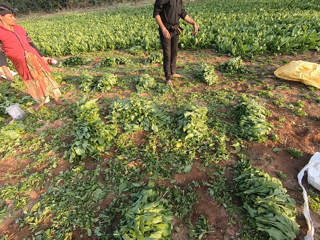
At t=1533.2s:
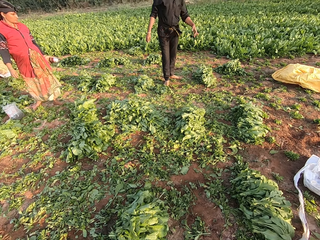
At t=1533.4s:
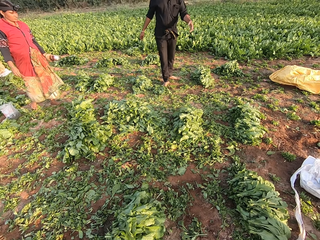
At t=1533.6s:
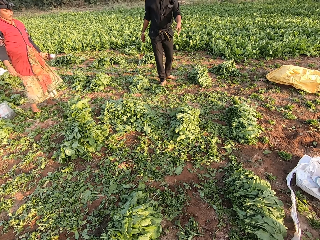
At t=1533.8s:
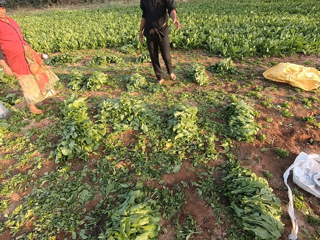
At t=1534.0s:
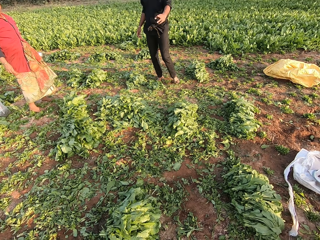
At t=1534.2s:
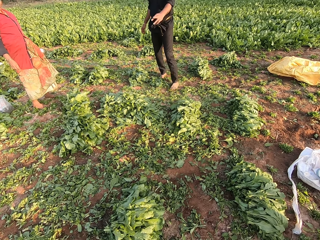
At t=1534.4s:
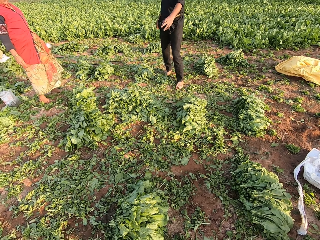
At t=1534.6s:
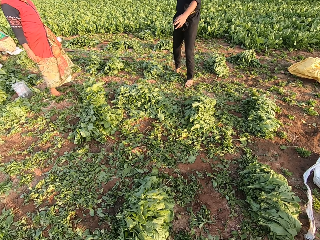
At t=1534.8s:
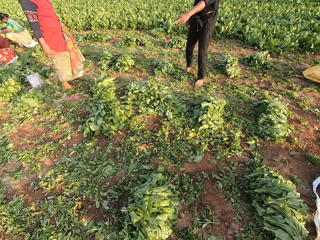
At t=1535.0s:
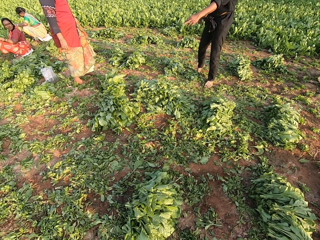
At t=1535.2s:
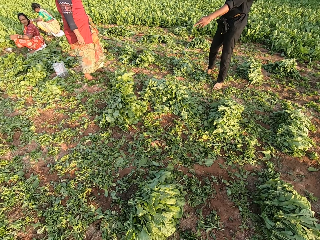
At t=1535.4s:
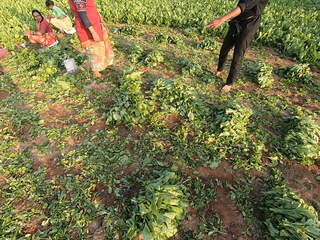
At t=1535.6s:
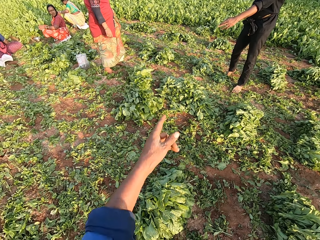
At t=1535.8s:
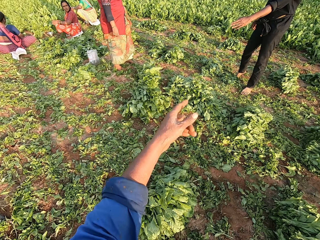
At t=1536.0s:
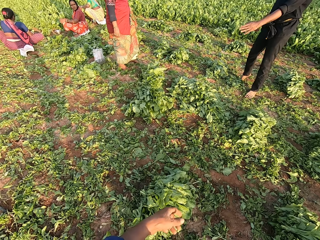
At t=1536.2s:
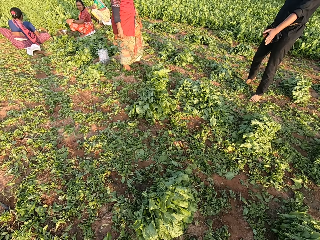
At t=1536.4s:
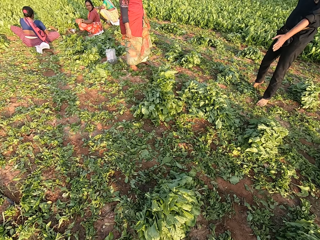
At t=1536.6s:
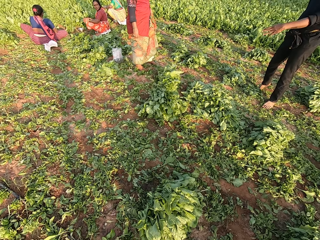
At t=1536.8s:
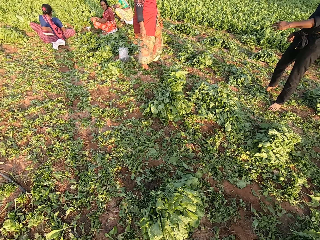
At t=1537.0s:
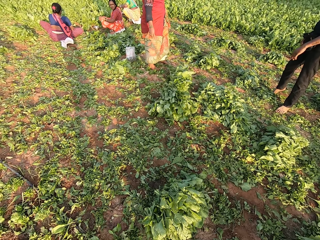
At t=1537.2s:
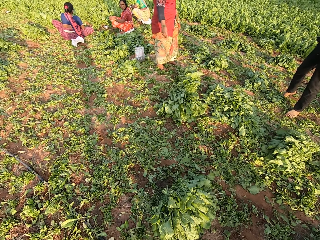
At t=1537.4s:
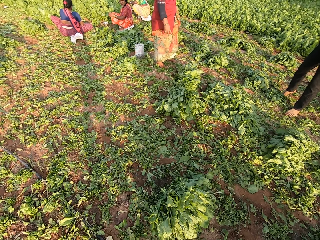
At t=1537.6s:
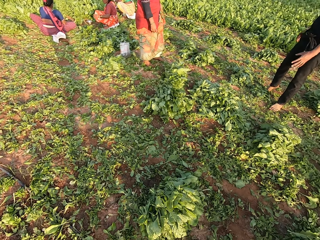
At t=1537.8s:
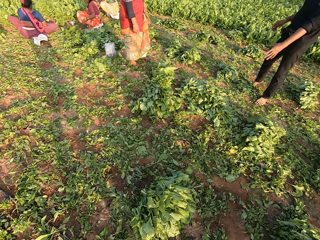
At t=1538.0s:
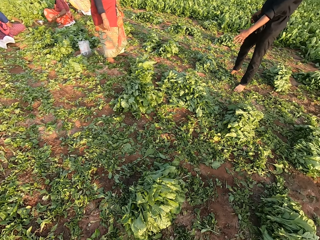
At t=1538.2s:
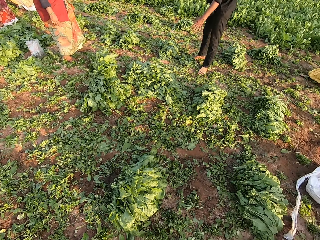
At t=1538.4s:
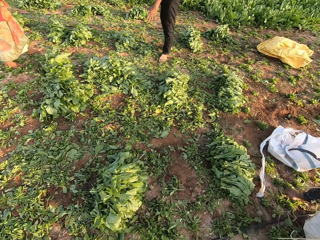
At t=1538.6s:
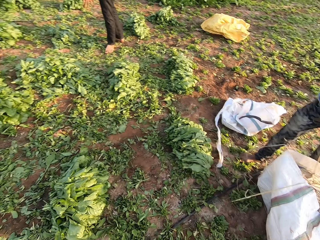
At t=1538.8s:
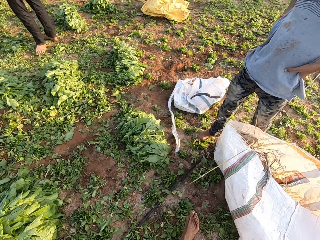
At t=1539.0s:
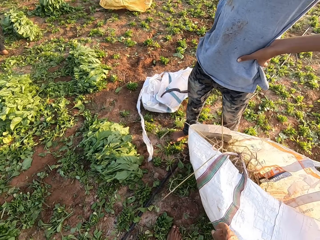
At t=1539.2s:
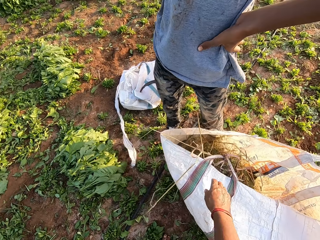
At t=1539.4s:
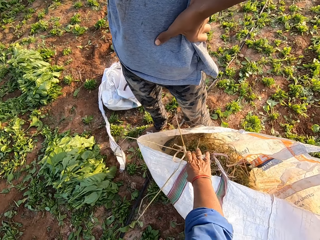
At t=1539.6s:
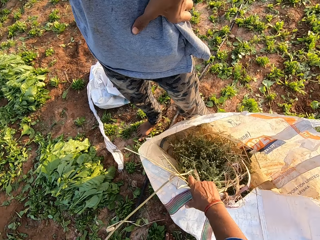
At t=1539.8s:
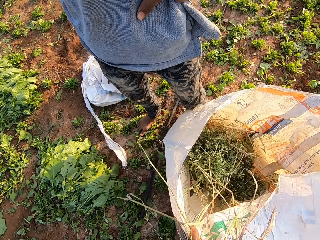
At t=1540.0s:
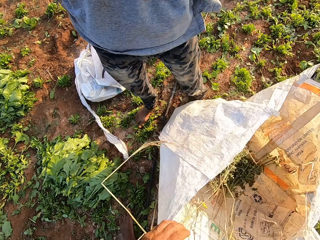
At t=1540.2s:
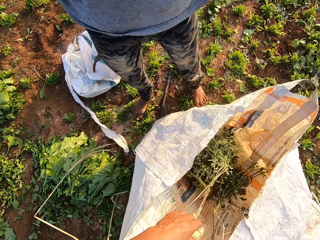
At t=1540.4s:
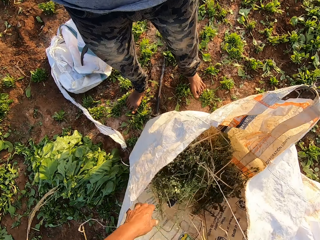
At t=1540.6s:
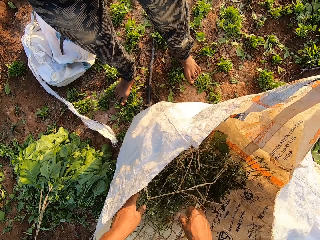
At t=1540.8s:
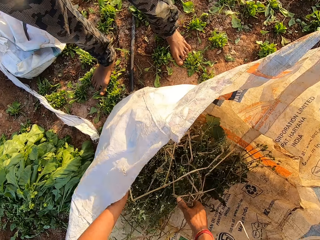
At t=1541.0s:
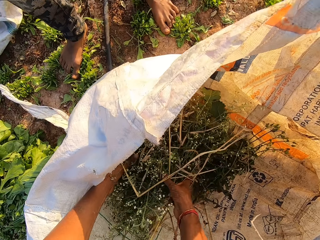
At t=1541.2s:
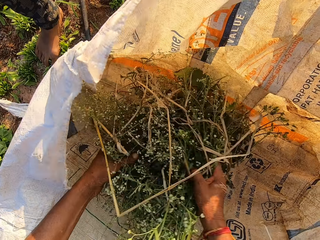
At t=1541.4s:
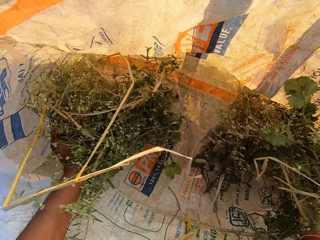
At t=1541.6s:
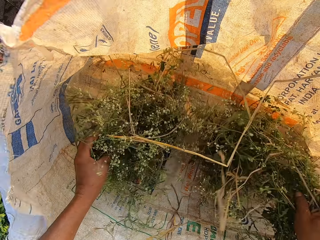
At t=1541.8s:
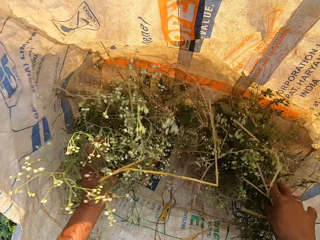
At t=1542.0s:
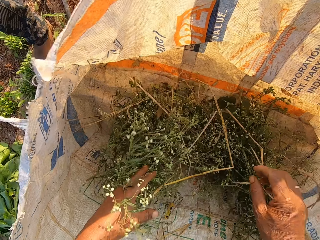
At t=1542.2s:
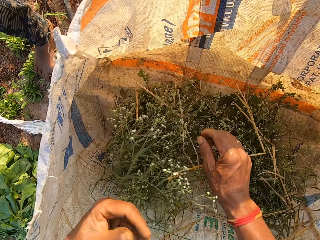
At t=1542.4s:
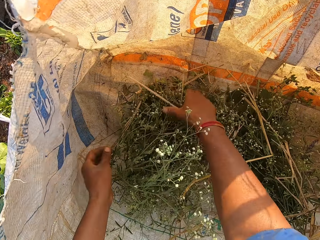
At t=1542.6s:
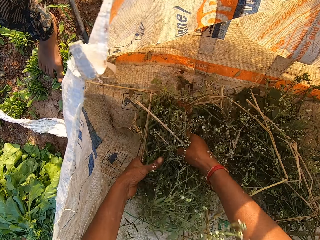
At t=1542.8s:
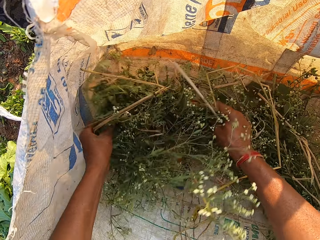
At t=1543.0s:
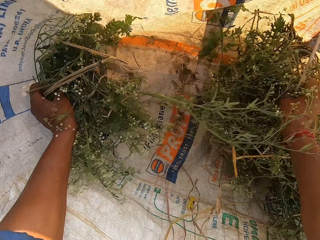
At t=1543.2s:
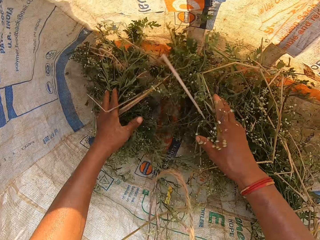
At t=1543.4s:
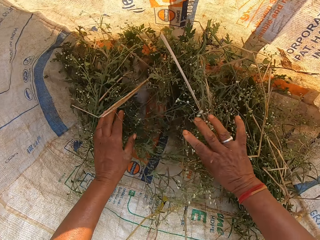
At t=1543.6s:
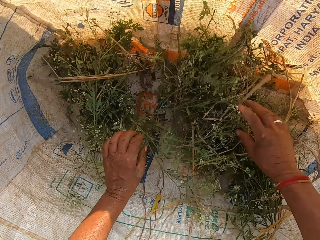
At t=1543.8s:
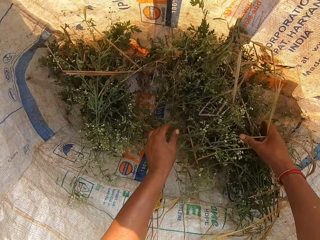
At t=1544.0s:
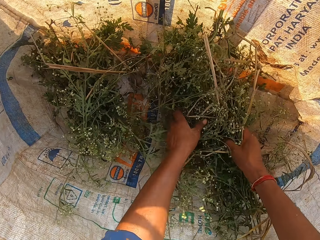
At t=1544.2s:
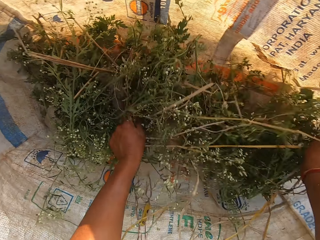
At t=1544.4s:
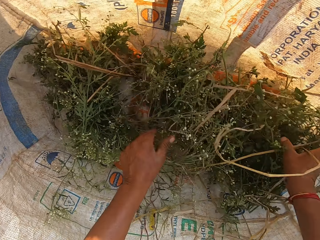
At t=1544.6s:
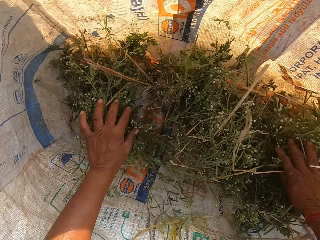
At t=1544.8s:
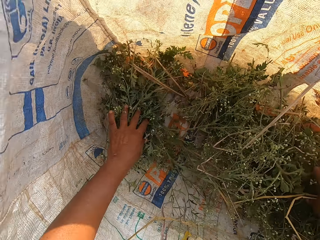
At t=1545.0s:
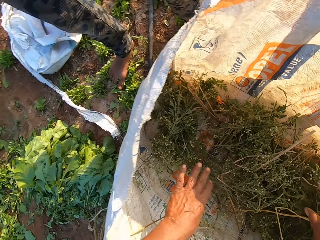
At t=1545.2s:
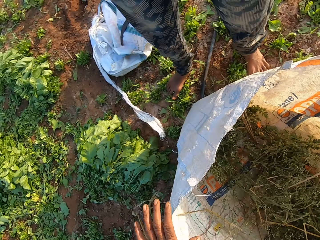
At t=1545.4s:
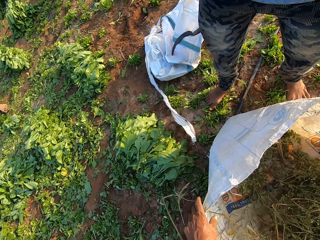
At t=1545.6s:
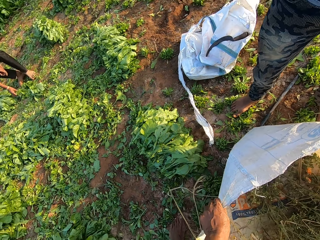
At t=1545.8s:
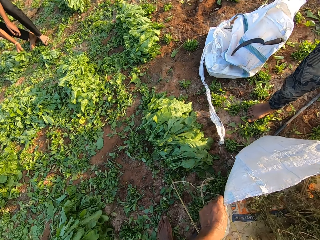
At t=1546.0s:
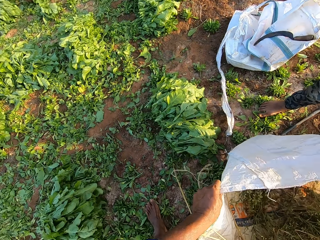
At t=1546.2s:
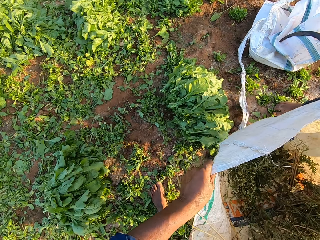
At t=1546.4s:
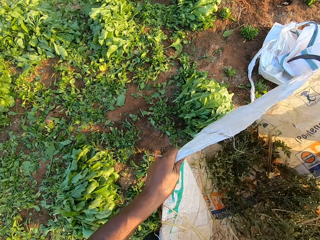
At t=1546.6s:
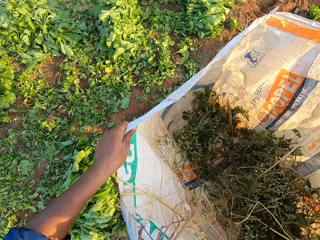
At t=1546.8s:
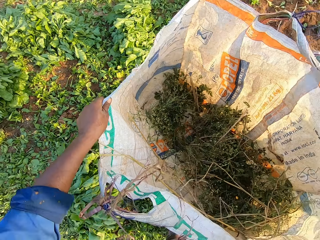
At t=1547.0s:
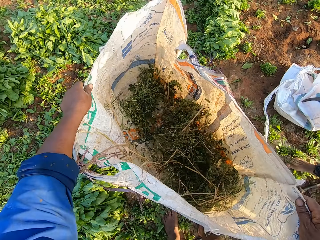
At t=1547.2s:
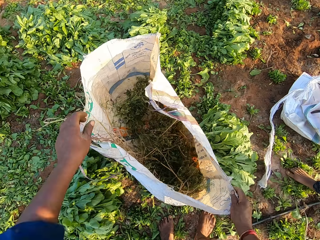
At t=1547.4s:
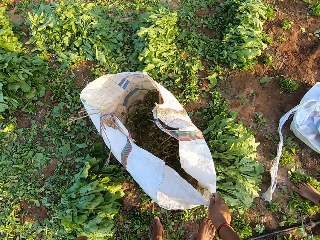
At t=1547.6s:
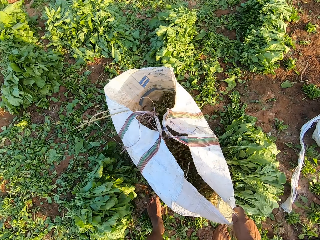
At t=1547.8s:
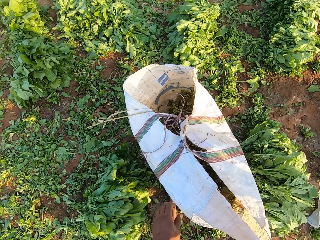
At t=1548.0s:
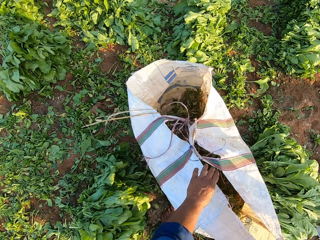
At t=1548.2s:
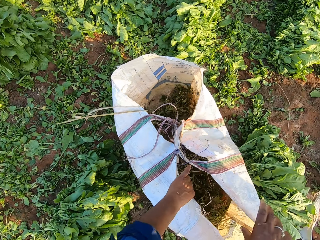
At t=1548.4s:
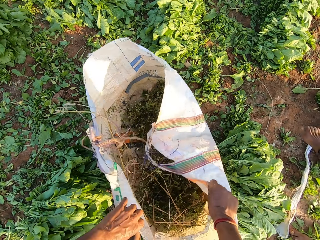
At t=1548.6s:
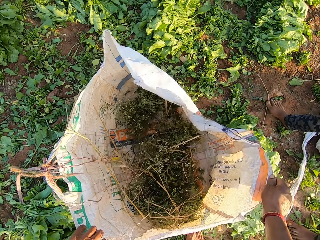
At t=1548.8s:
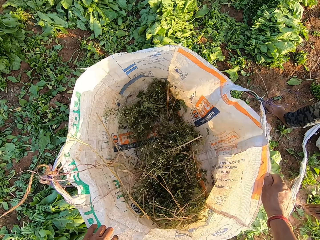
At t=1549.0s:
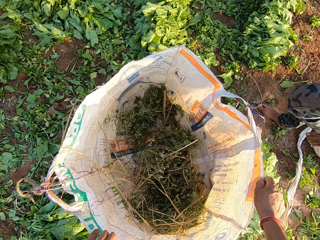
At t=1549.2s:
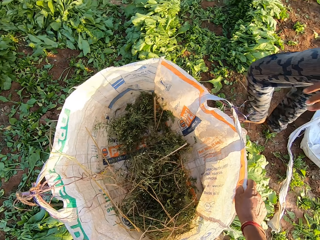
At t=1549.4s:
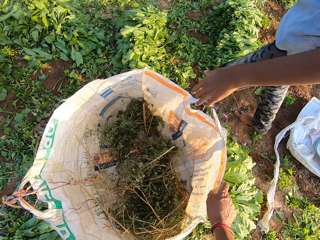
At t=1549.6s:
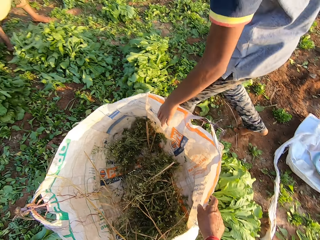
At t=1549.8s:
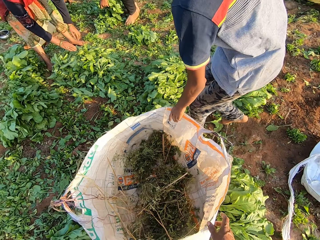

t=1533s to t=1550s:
A man converses with the camera wearer. The camera wearer converses with the man. He turns right, pulls a bag and opens a plastic sack with his right hand. He adjusts the dried leaves in the plastic sack with both hands. He converses. He picks up the bag. He picks the dried leaves on the ground with both hands. He converses and walks forward. He drops the bag on the ground. He drops the dried leaves on the ground with both hands. He opens the plastic sack with both hands.

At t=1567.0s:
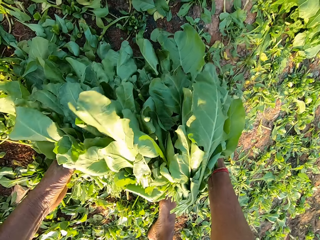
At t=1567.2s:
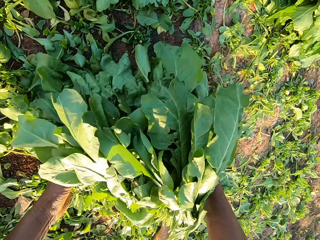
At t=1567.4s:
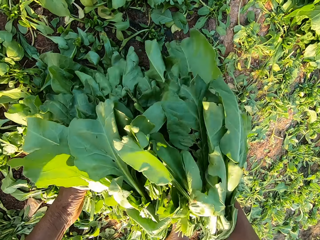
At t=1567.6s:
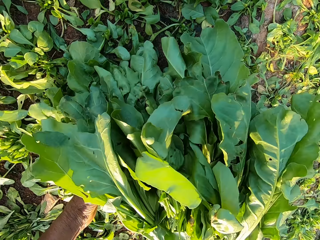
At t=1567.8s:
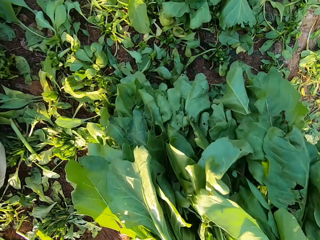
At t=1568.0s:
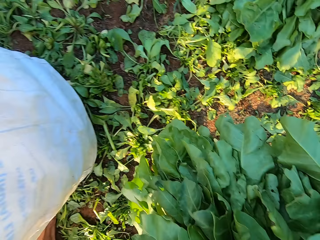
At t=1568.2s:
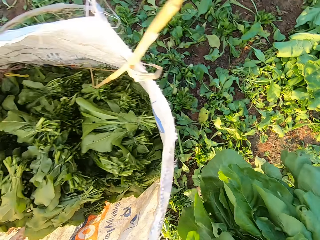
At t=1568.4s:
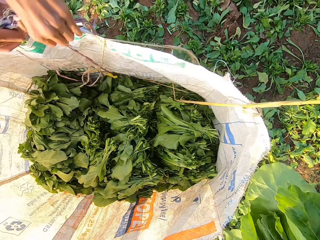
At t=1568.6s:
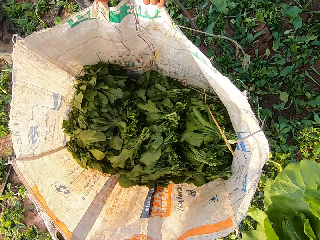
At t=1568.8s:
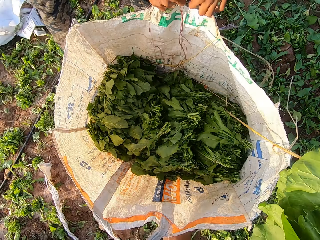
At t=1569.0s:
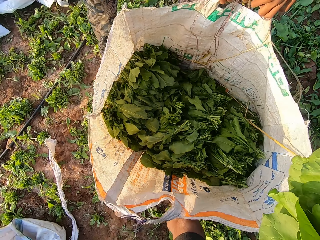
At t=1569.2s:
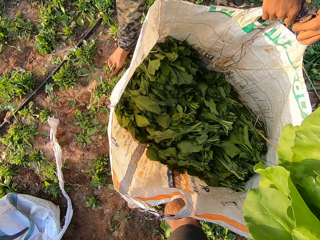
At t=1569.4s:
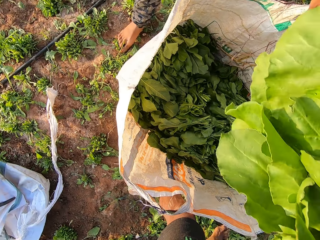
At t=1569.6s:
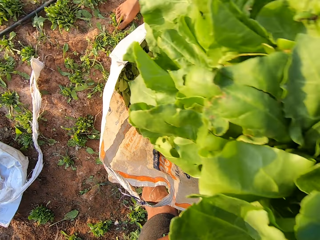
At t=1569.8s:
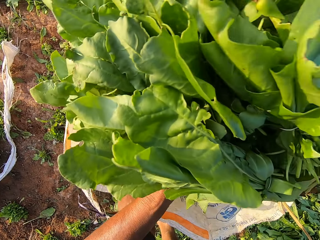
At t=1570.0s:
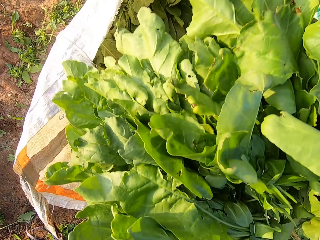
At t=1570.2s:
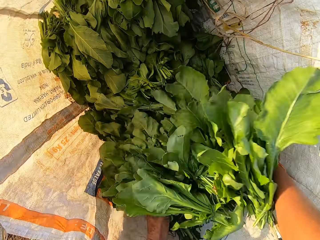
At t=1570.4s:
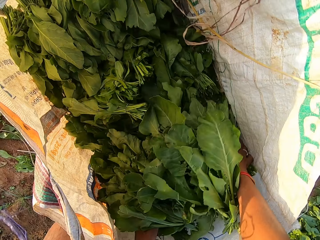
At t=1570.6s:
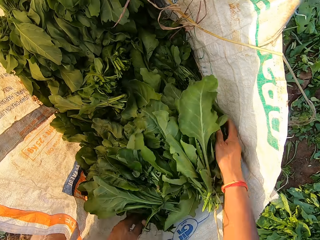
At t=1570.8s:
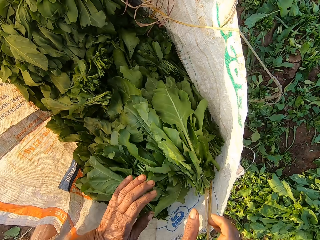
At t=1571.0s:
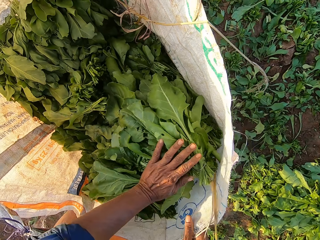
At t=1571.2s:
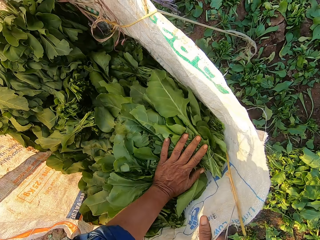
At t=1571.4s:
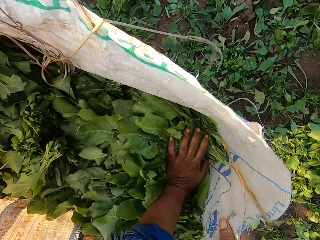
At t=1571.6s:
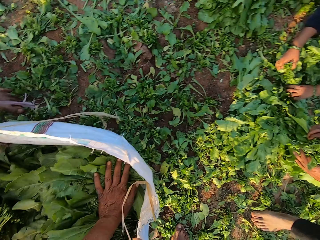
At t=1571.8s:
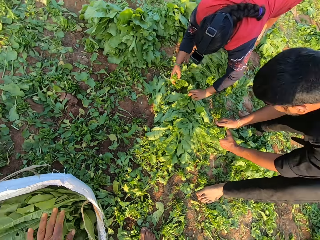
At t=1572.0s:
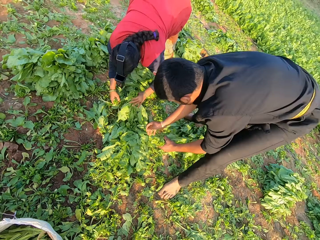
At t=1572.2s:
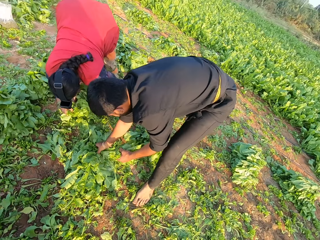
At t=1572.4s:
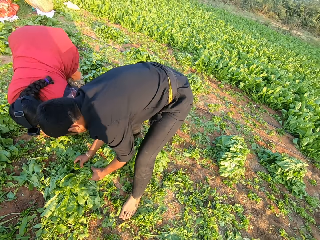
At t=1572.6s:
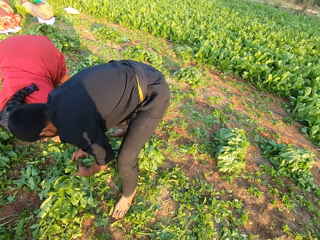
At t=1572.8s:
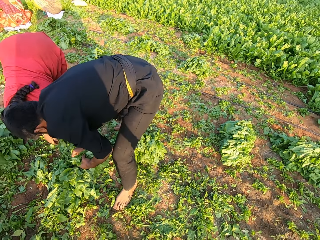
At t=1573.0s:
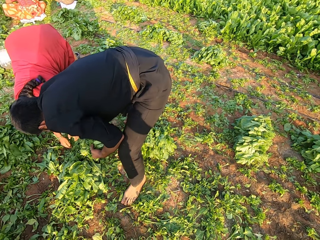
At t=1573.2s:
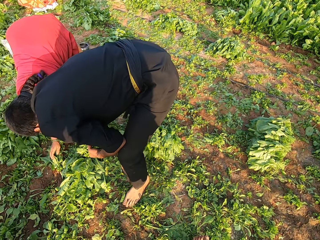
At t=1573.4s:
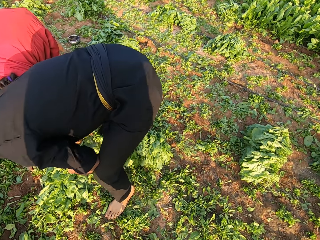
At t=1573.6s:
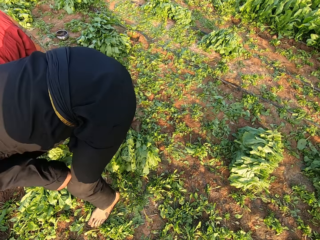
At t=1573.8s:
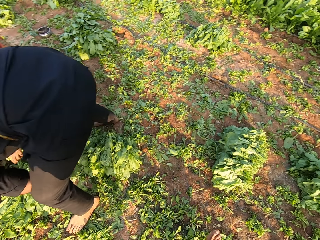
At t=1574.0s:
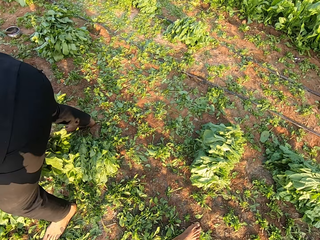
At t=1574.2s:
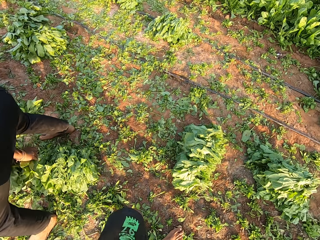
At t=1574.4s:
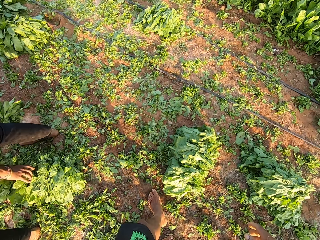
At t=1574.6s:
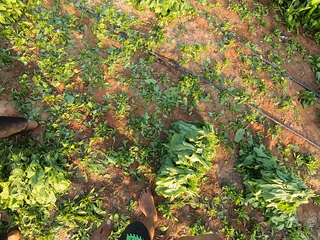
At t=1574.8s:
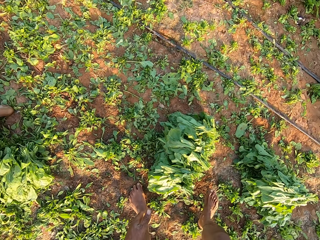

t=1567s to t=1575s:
The camera wearer picks some spinach leaves from the ground with both hands. They place the spinach leaves in the plastic sack with both hands. They turn back and walk right.
